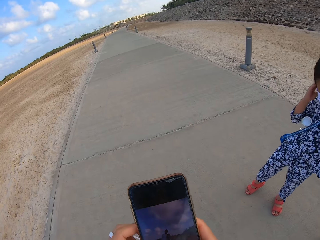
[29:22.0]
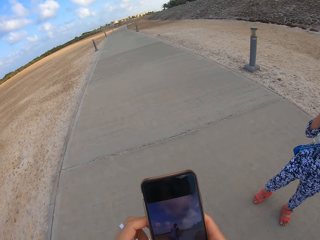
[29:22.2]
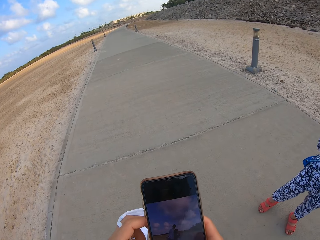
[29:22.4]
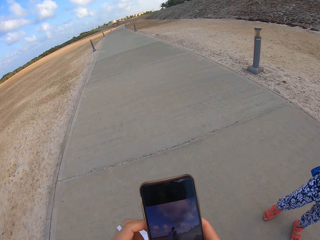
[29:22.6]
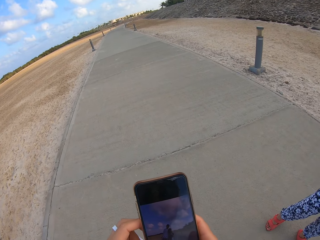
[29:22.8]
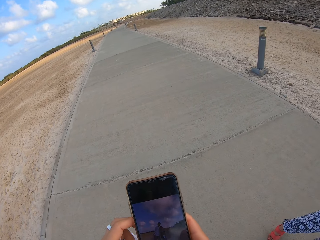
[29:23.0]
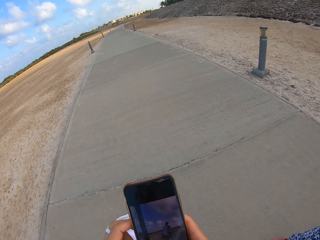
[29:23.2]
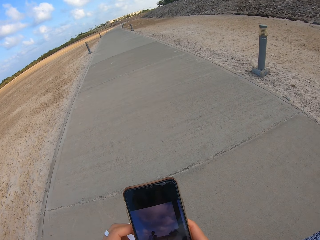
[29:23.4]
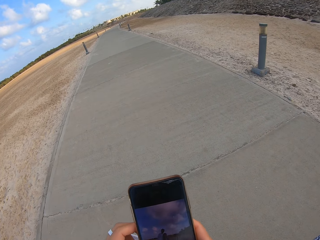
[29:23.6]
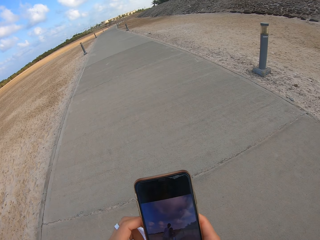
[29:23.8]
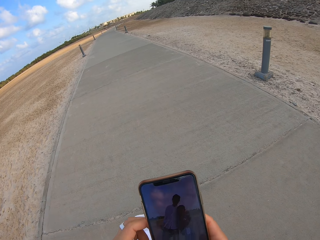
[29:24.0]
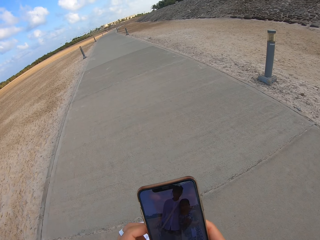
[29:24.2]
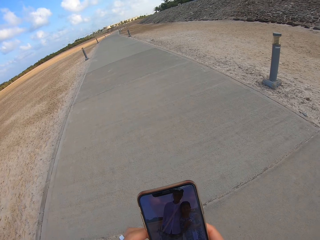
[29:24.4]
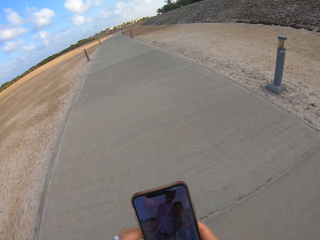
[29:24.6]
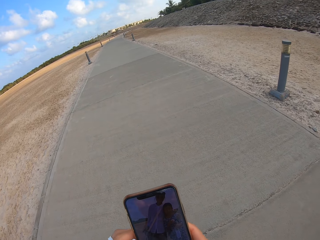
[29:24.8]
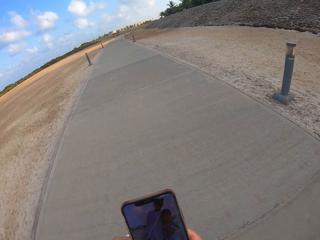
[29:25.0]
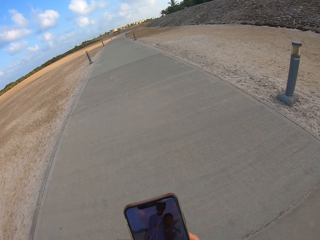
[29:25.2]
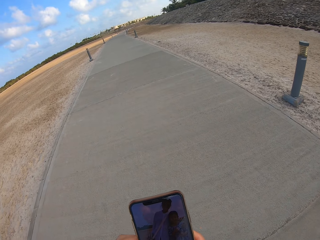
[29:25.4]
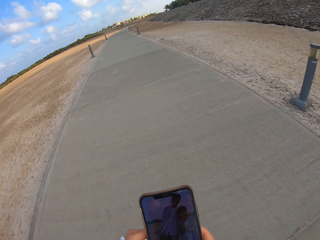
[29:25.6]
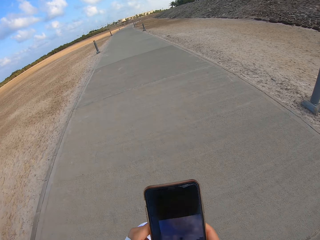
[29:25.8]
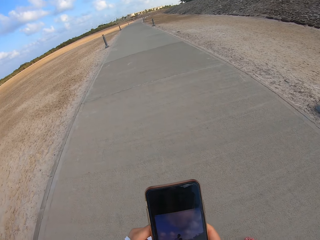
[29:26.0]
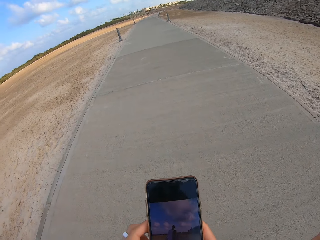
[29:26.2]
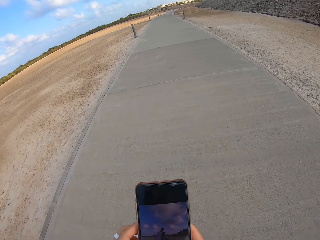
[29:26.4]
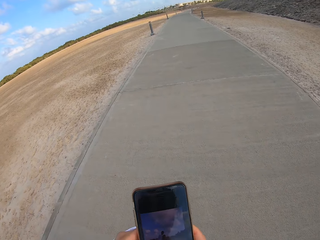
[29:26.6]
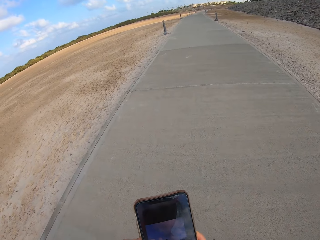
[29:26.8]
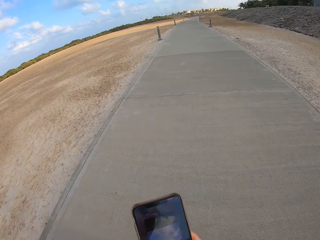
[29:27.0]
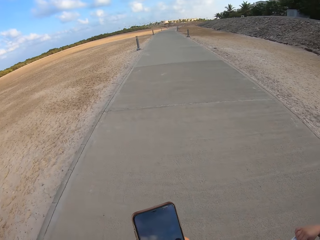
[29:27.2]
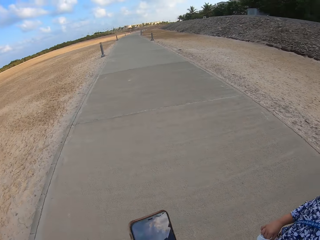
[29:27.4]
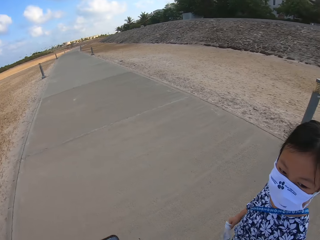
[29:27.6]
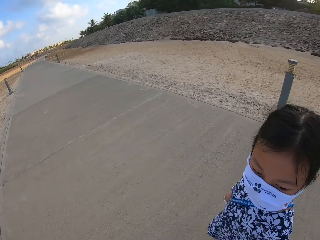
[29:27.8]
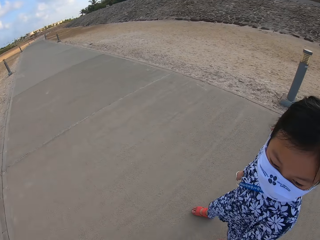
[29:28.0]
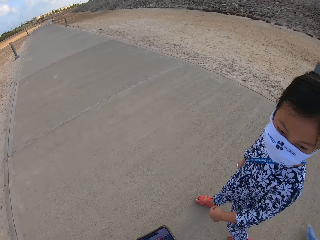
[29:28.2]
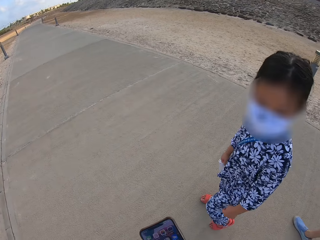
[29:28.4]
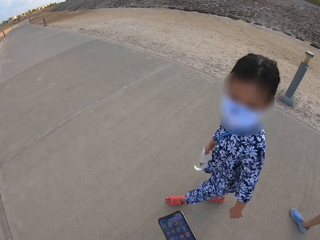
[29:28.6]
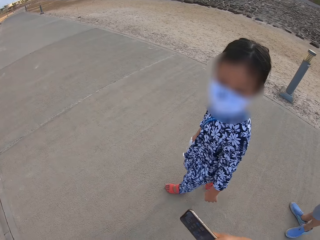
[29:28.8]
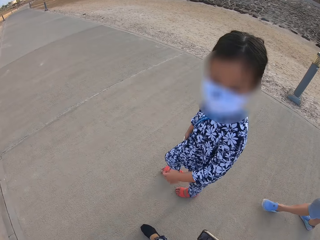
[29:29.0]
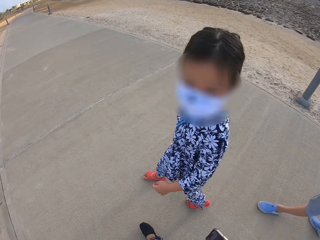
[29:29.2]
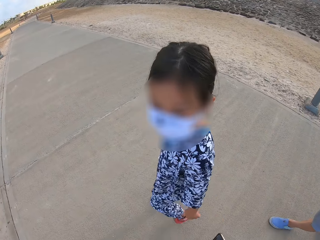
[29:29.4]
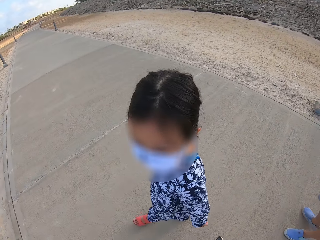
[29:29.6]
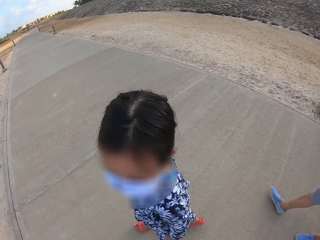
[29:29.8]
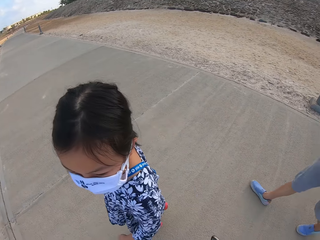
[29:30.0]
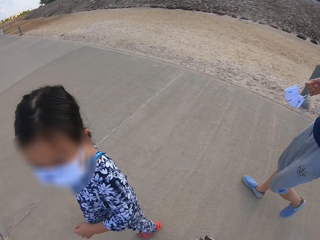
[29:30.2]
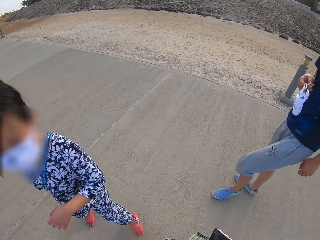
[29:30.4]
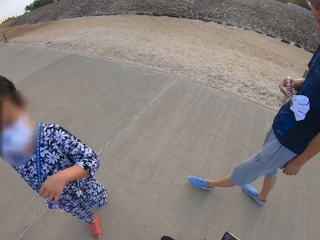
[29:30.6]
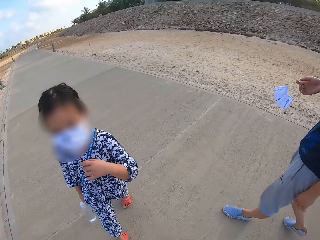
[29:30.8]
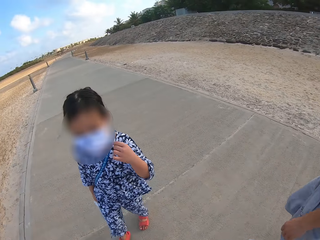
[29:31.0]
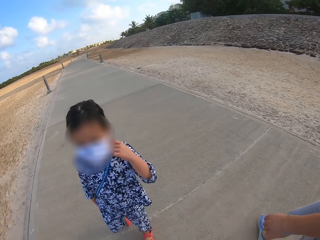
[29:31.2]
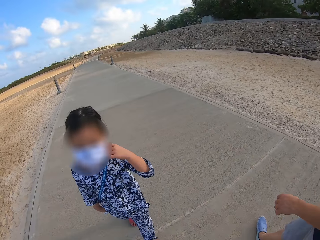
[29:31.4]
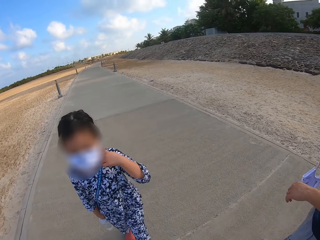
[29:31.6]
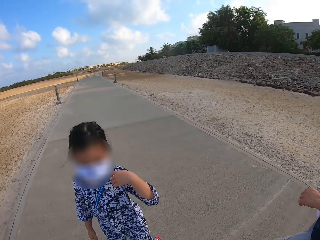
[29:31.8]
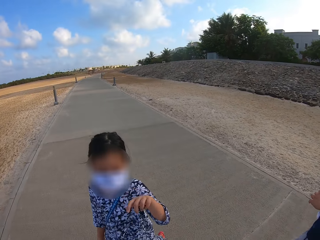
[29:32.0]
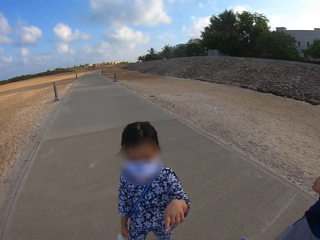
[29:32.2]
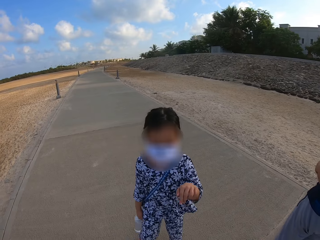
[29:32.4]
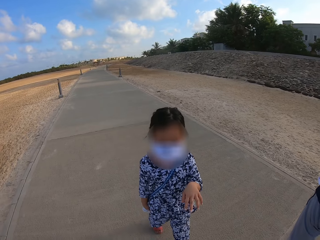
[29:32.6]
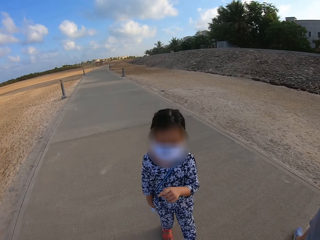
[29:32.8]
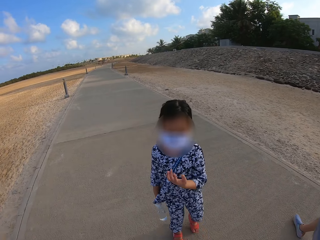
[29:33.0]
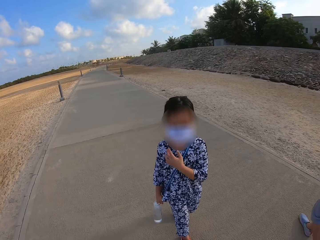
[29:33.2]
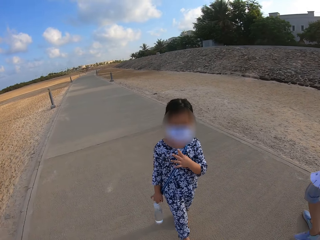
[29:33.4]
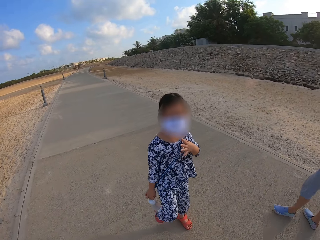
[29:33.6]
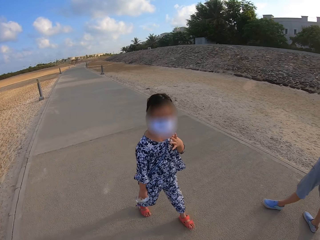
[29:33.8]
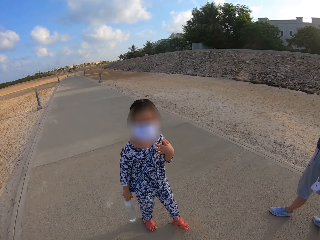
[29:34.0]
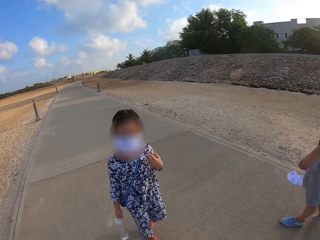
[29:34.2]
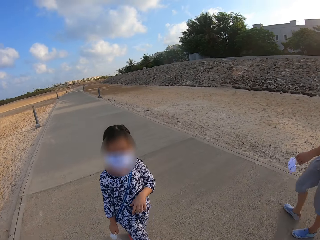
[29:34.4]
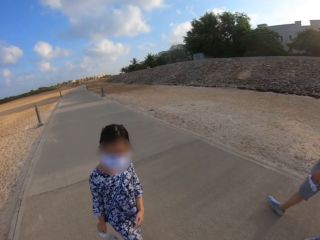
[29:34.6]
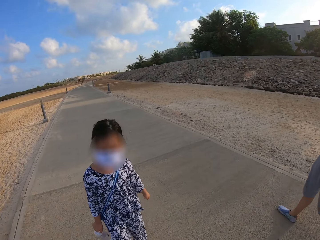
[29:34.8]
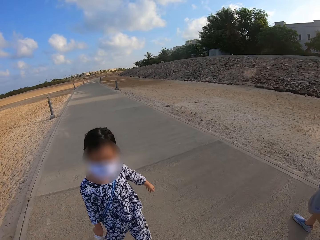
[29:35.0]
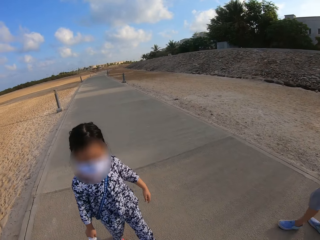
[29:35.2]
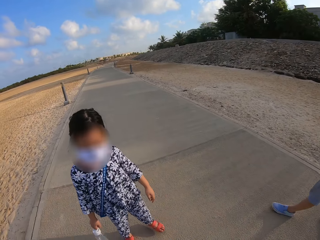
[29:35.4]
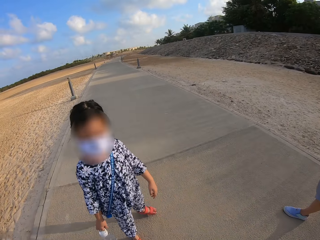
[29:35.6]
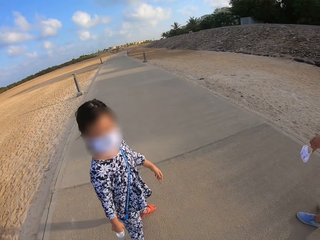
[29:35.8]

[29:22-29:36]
The camera wearer walks on the sidewalk and scrolls the phone. They, a person and another person walk on the sidewalk. A man walks around the ground.

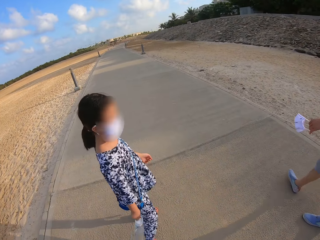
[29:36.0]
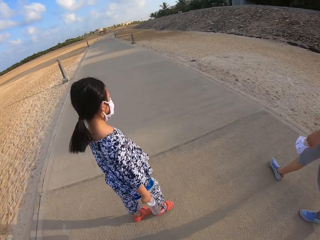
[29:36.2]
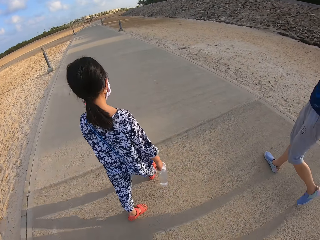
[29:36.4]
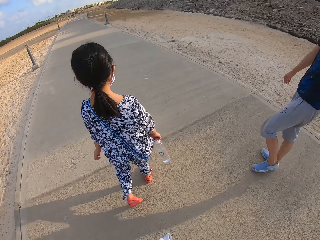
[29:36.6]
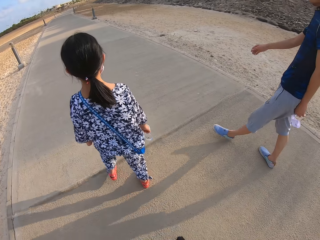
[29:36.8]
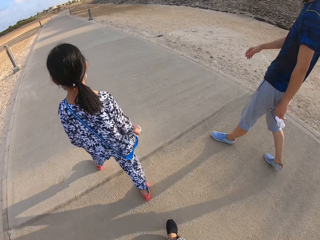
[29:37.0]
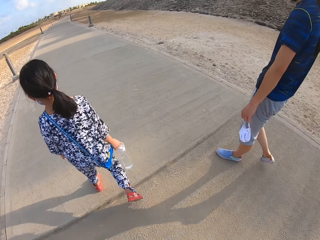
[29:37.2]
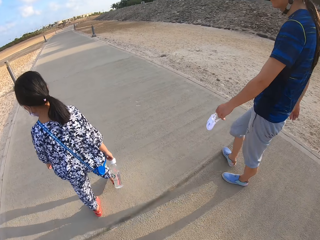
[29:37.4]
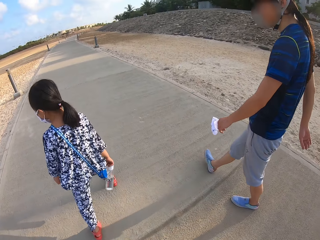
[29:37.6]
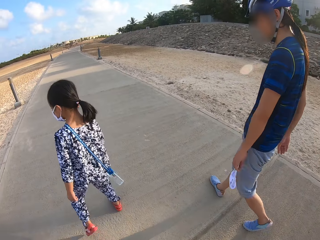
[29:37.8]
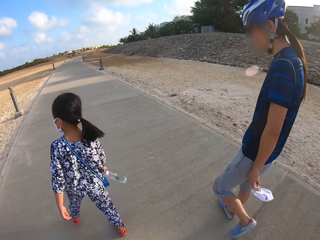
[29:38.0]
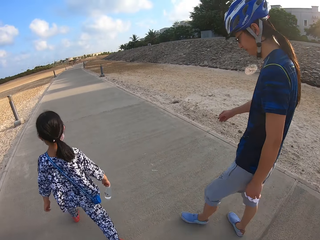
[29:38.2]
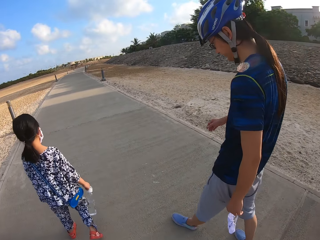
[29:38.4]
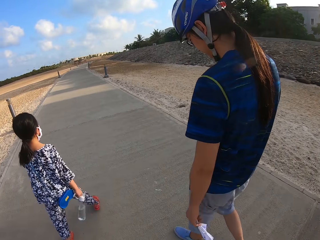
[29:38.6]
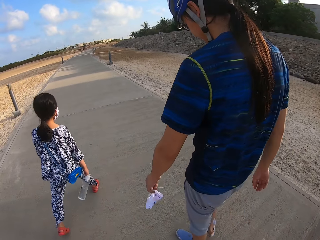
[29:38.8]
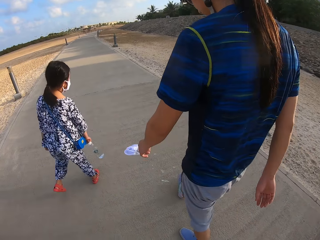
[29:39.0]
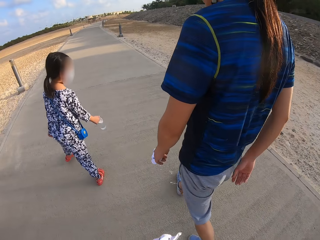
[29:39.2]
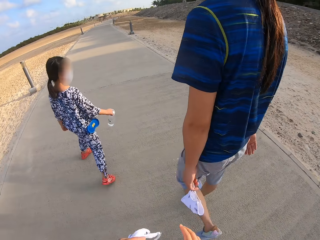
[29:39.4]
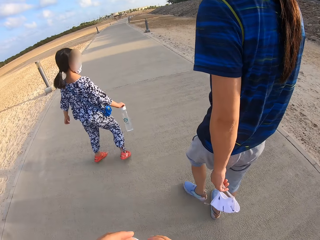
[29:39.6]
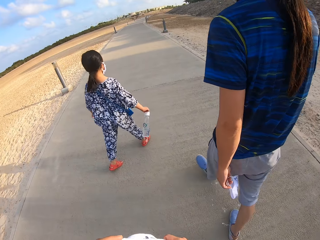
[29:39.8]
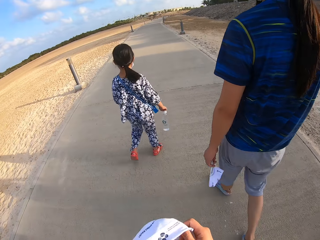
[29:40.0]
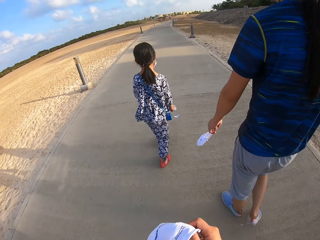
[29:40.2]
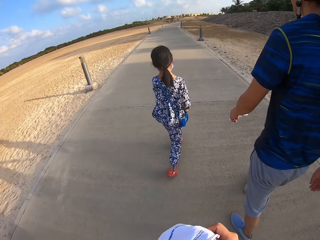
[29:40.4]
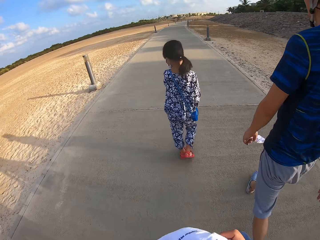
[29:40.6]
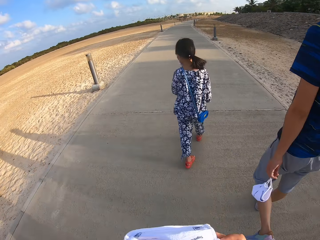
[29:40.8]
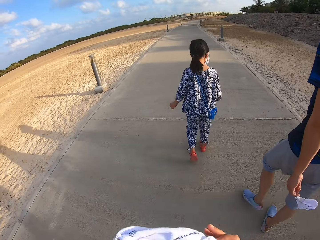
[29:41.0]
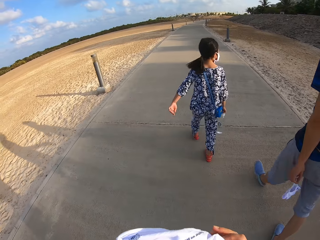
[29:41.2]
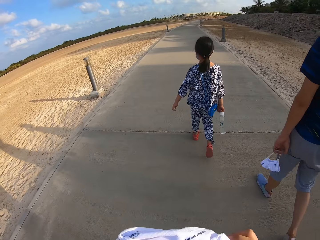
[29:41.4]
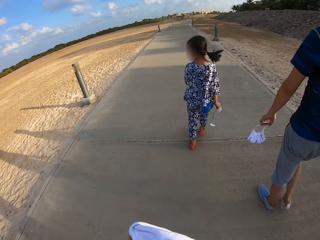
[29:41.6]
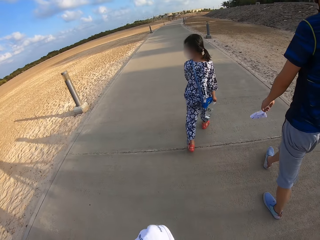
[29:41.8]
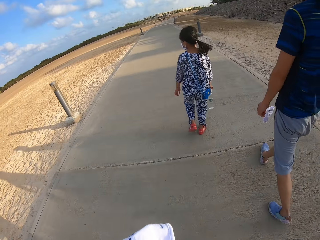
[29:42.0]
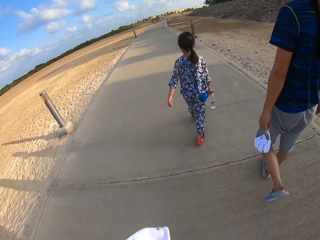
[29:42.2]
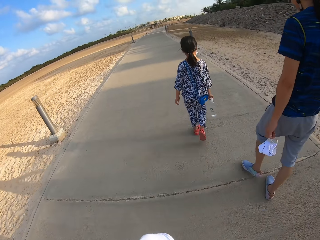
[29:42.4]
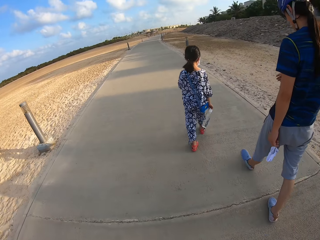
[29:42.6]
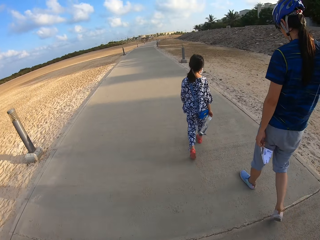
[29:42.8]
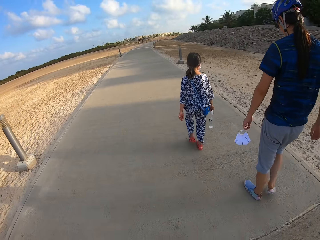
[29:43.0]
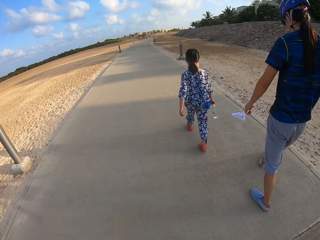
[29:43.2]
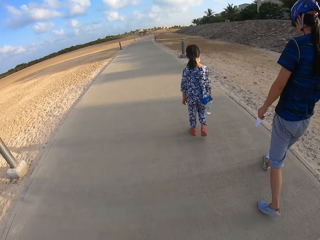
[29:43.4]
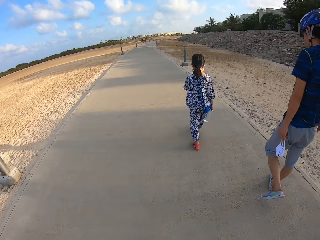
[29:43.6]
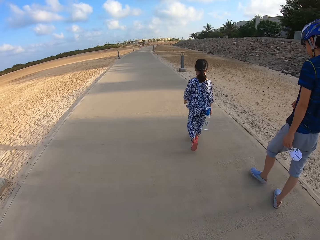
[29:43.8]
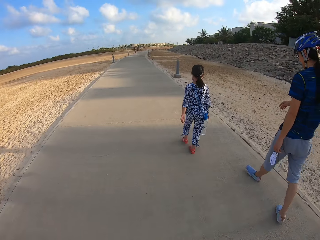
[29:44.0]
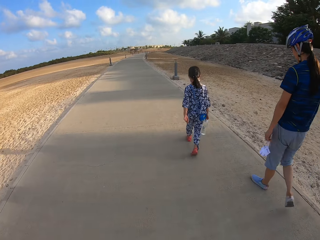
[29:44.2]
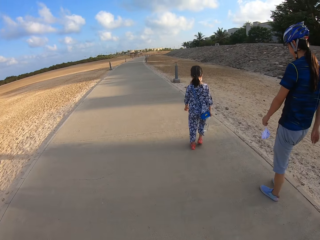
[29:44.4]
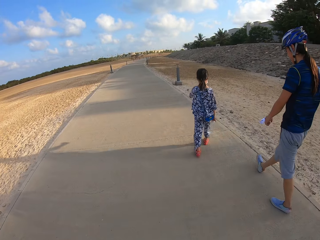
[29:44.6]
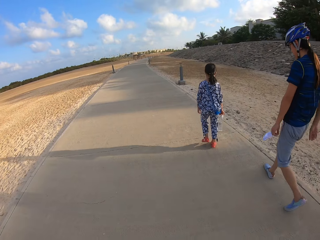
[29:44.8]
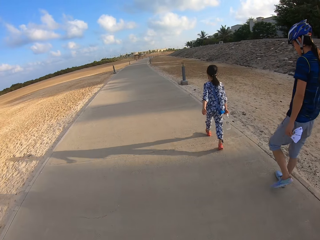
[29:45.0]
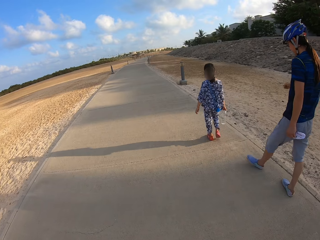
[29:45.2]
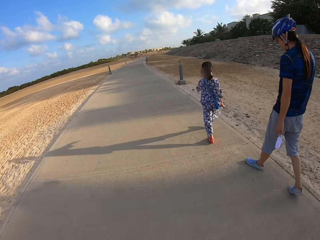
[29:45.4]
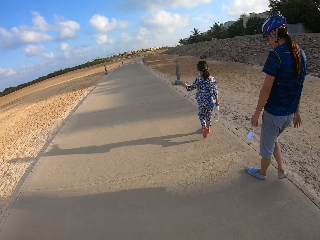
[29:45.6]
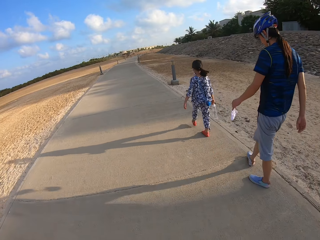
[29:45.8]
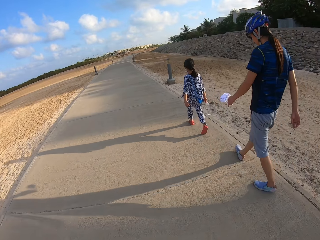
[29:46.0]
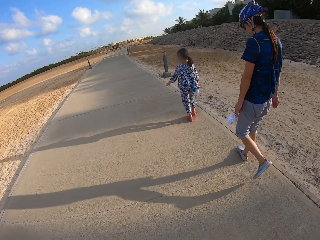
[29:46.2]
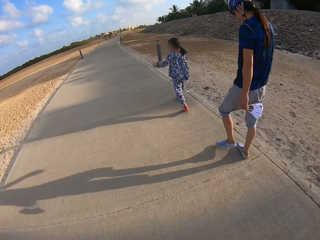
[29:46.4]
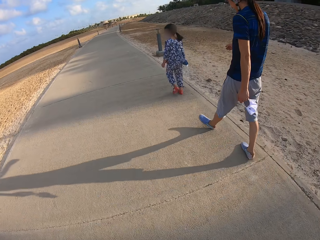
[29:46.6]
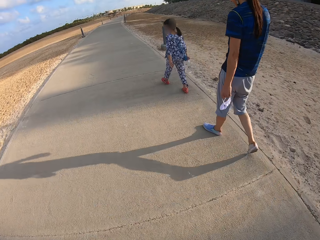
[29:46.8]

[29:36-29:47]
The camera wearer walks around the ground.
